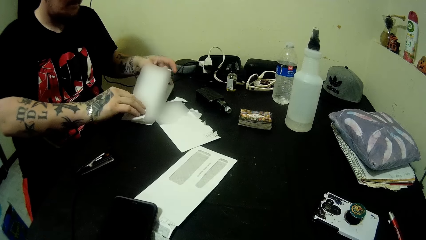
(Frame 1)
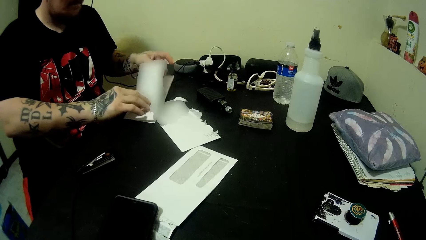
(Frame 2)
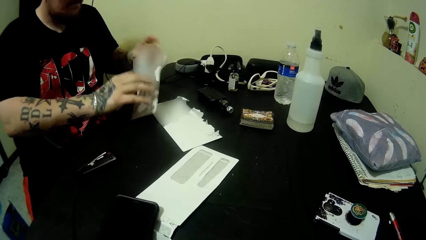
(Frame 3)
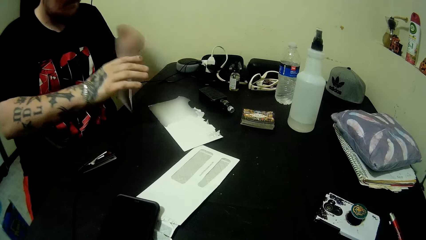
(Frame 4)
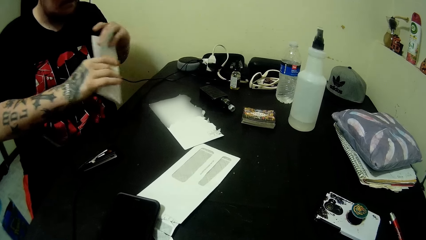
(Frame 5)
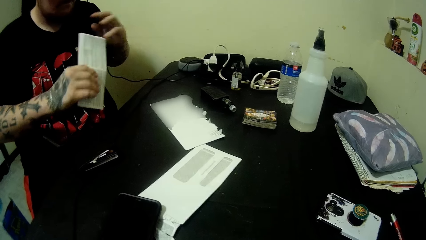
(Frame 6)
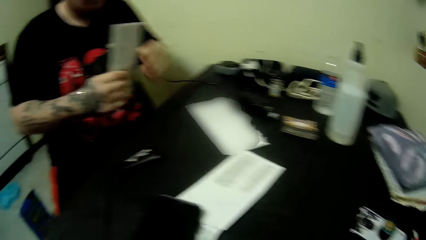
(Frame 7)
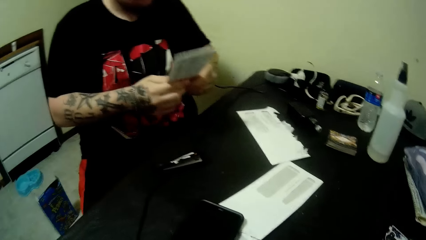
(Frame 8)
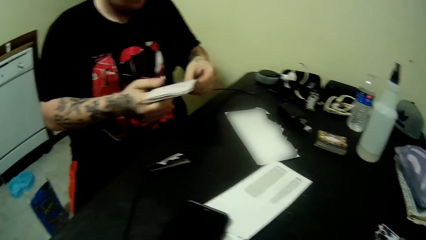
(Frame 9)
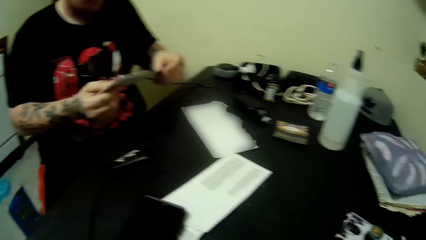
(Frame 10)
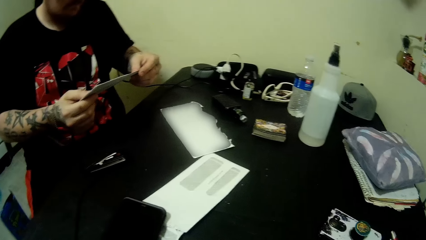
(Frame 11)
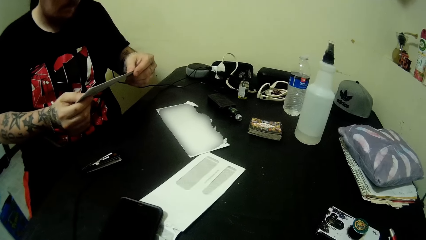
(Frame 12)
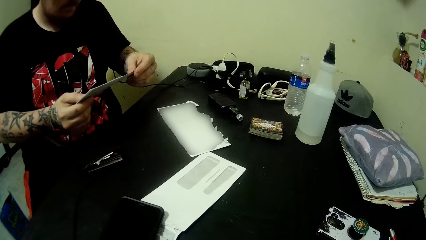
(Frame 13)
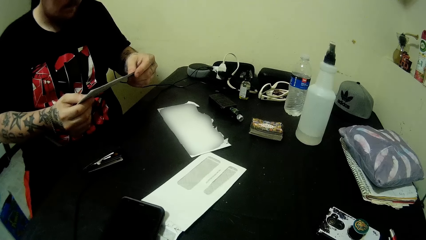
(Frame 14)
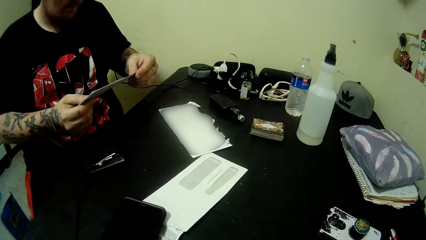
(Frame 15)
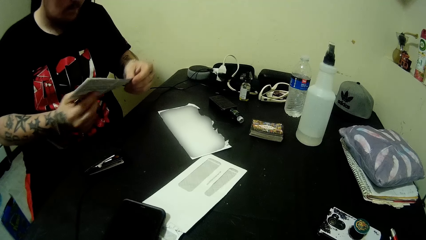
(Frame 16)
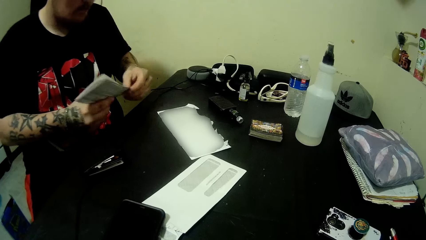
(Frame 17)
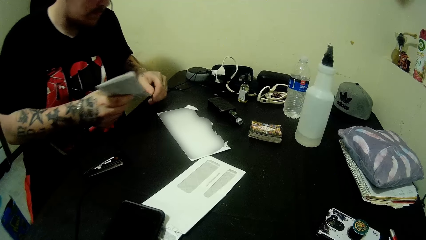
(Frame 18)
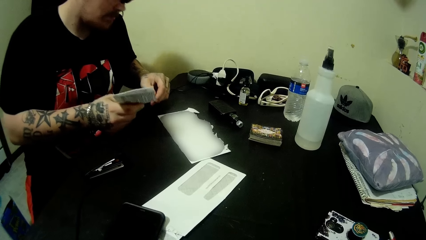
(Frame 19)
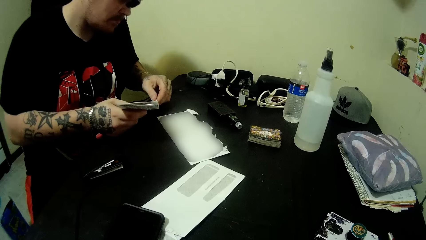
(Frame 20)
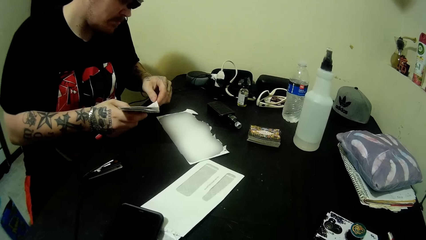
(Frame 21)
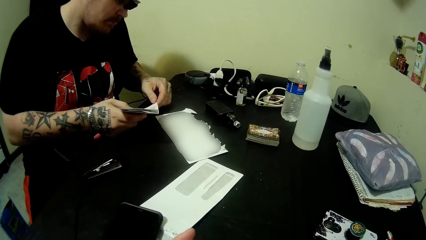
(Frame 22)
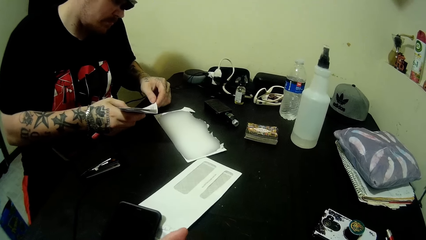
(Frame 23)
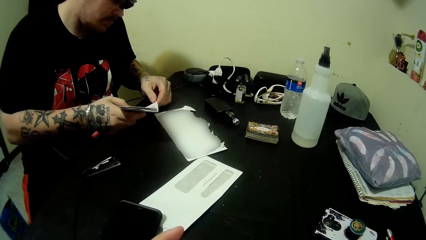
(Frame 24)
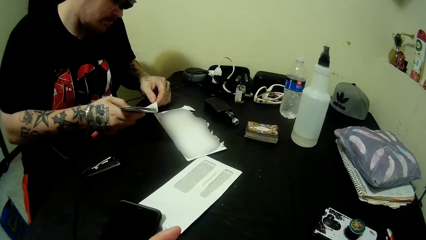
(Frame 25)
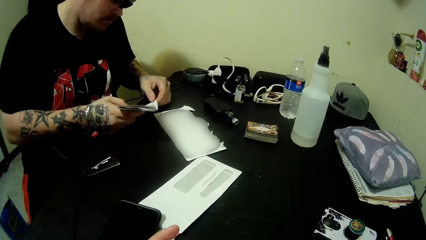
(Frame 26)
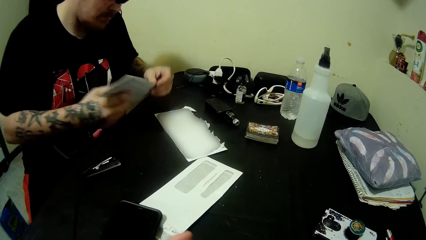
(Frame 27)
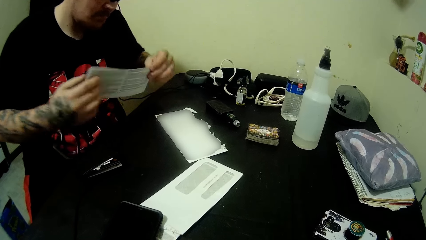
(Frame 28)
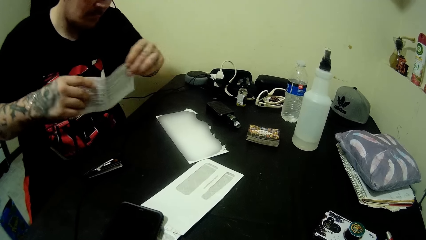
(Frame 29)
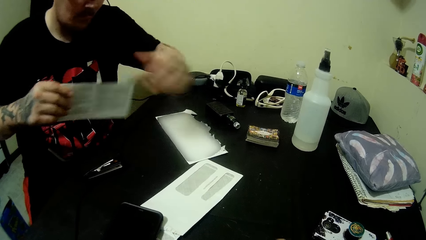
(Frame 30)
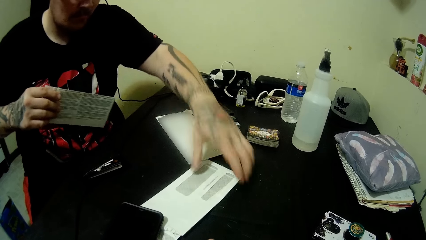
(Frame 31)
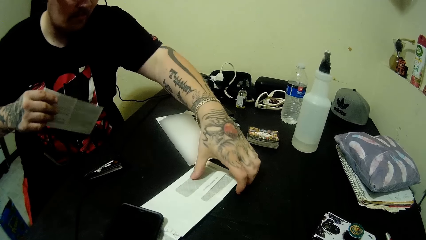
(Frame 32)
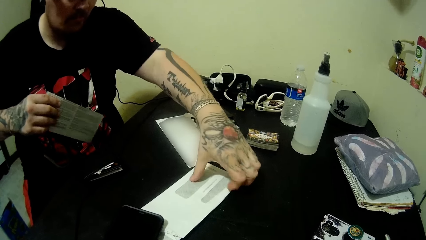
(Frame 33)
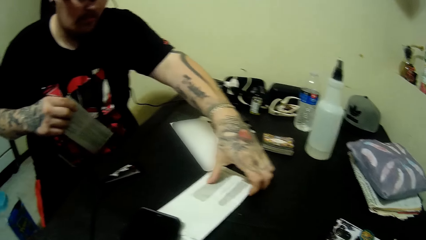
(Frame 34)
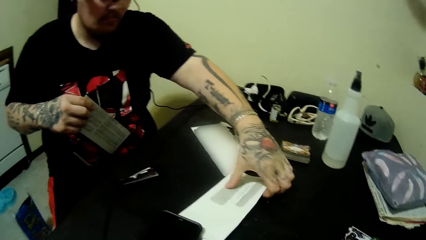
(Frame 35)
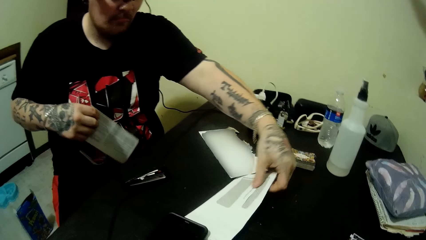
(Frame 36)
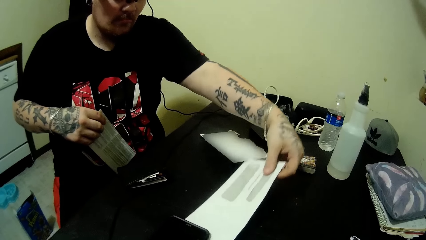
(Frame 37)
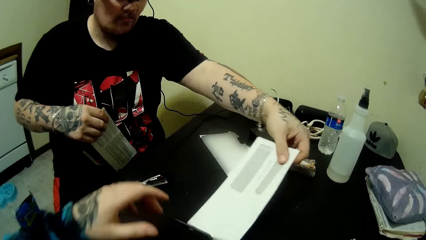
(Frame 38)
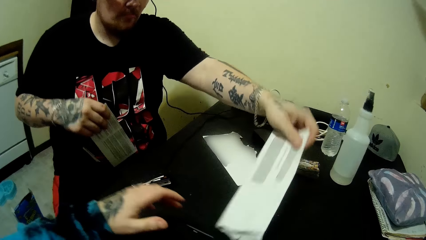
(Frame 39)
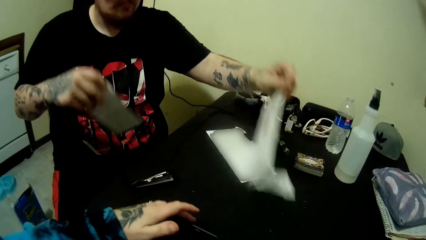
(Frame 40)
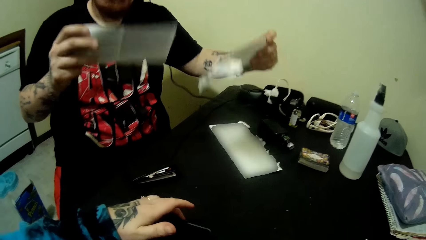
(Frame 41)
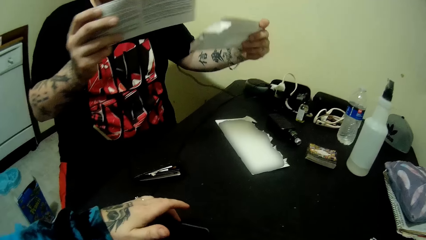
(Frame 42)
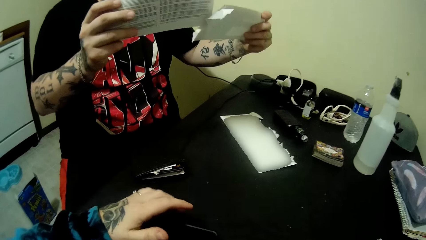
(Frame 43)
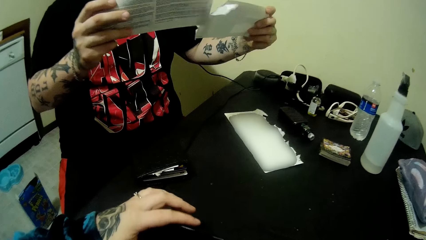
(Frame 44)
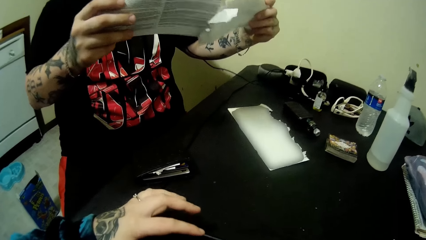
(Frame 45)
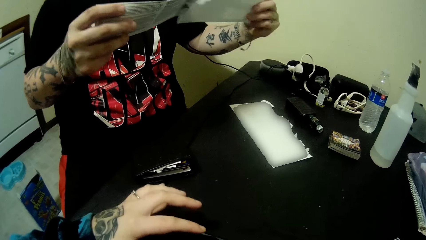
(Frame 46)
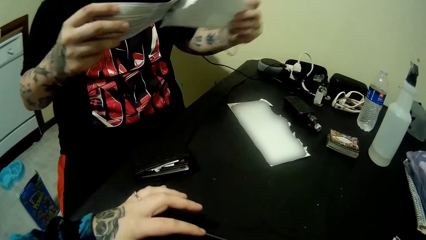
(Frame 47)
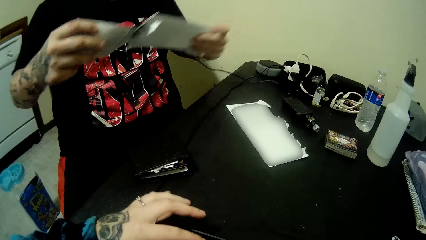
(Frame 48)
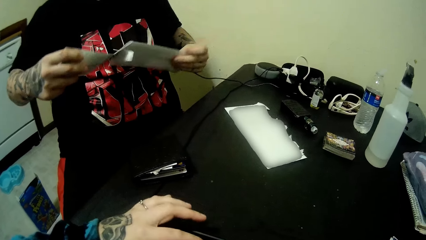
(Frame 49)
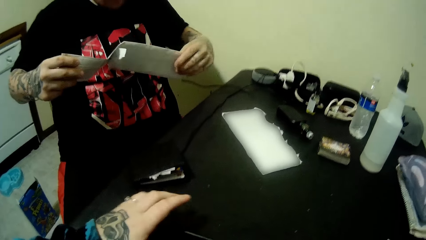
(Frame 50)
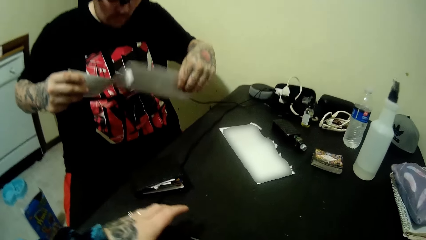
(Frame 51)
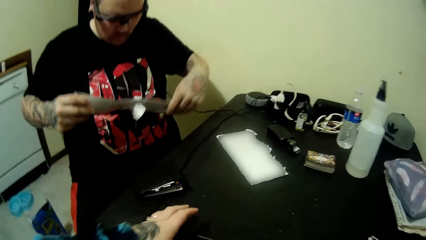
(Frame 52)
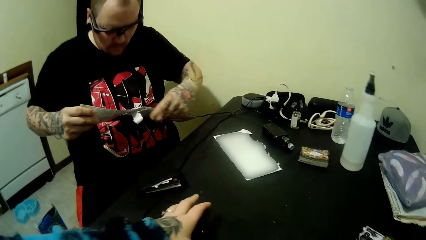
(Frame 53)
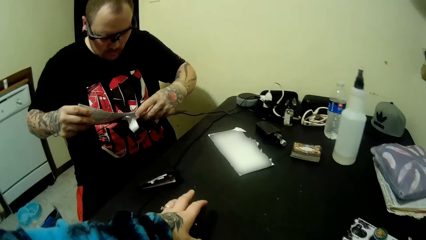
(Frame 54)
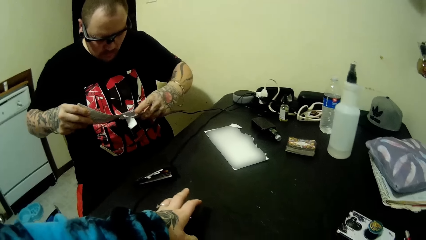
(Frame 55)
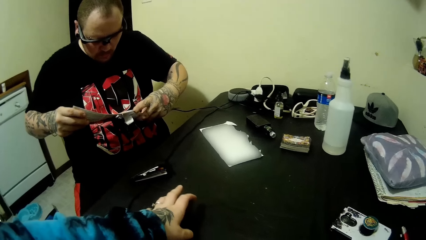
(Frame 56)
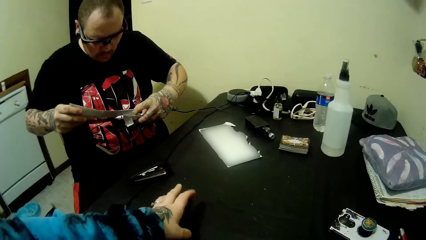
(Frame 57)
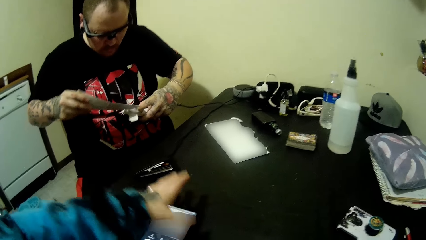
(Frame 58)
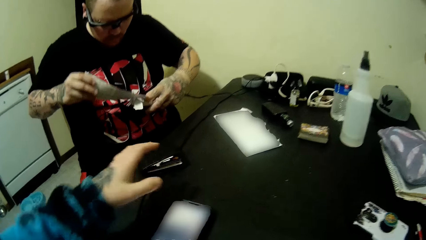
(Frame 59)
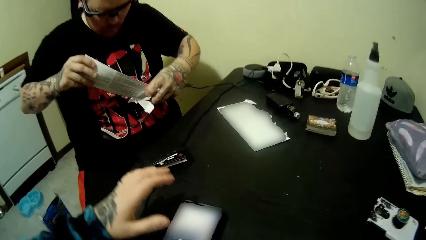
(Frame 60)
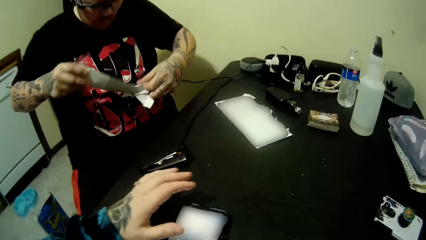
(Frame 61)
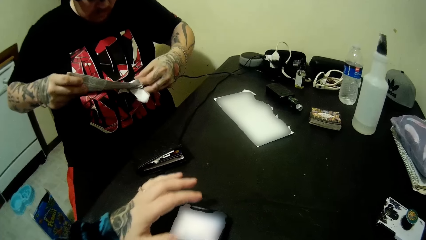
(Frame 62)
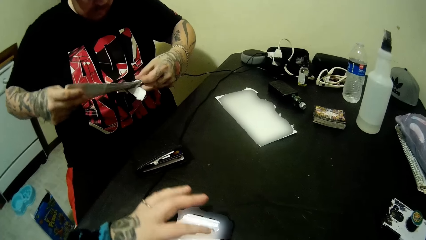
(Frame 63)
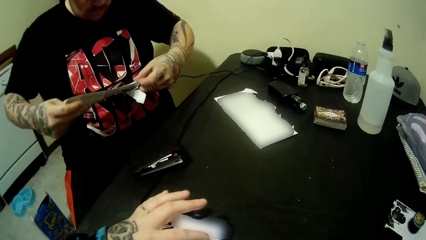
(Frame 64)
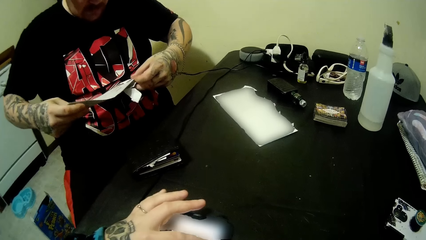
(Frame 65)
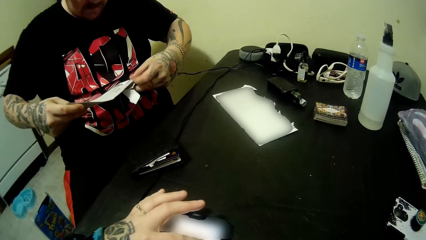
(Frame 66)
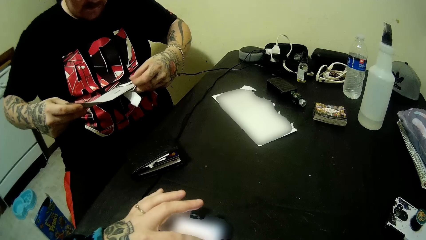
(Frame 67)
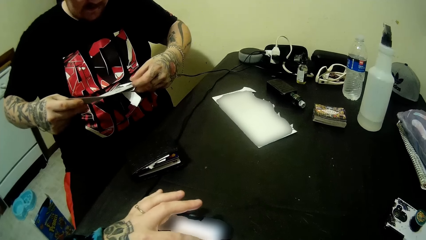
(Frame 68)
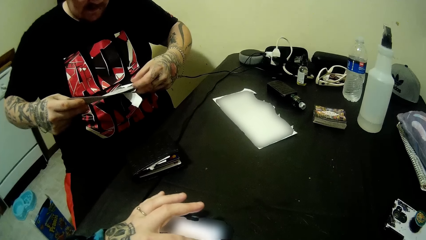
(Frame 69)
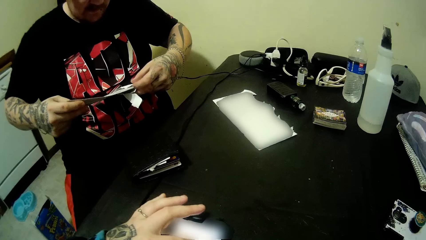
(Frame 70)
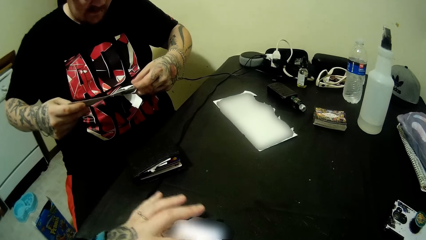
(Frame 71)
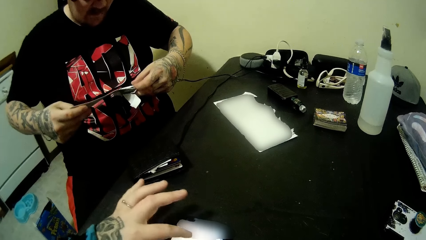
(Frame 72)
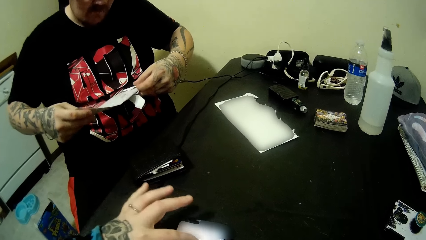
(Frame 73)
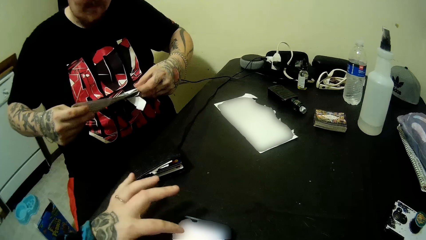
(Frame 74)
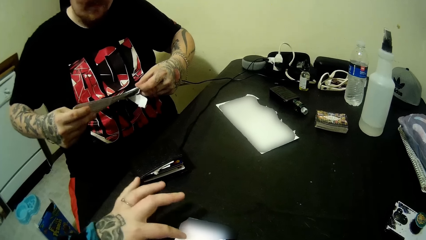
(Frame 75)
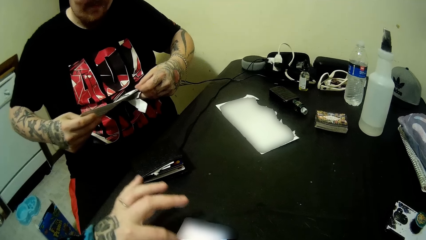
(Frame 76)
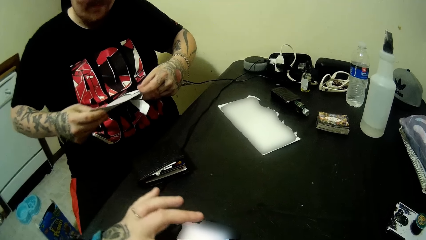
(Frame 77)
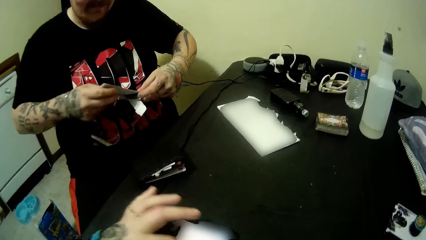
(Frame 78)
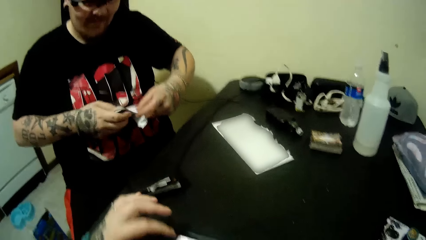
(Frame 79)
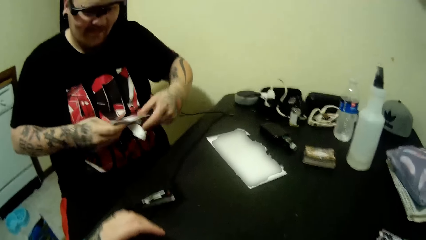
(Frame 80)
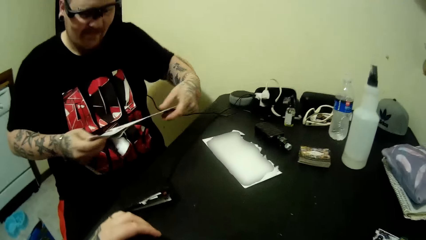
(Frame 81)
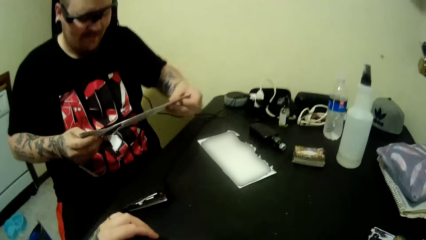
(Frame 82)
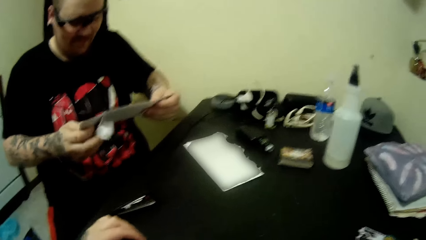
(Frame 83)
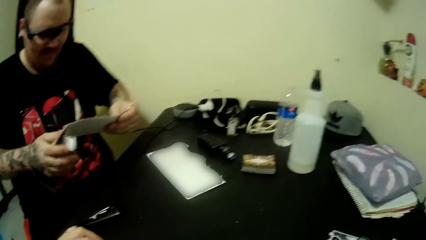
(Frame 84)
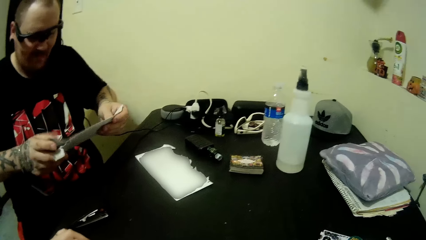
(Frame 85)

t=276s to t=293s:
A man holds the paper. The man folds the paper. The man puts the paper on his right hand into the envelope on his left hand. The camera wearer operates the phone.
